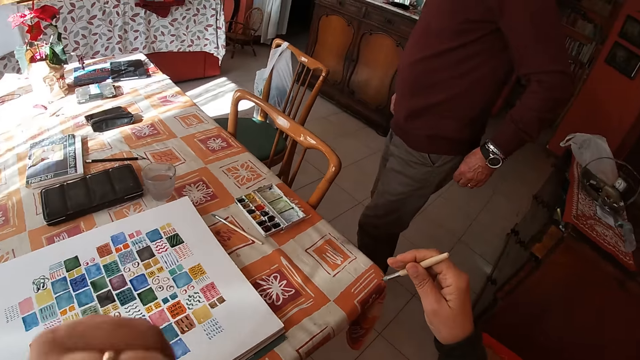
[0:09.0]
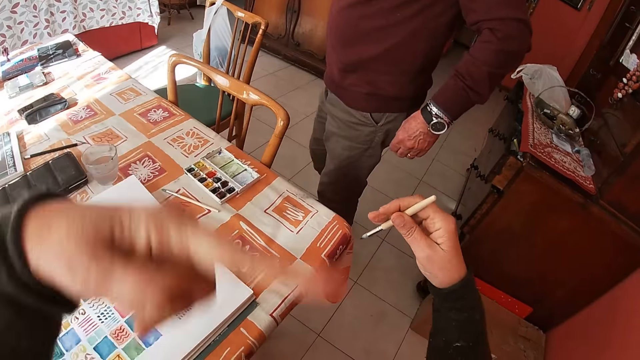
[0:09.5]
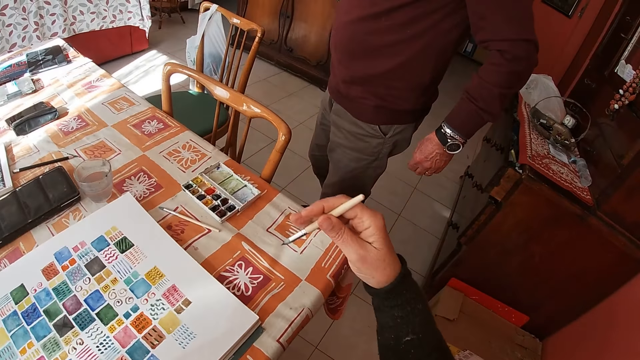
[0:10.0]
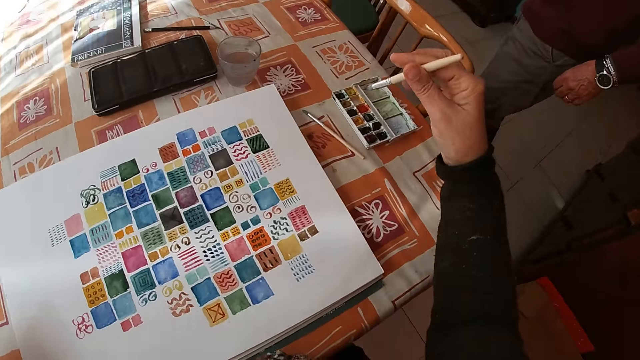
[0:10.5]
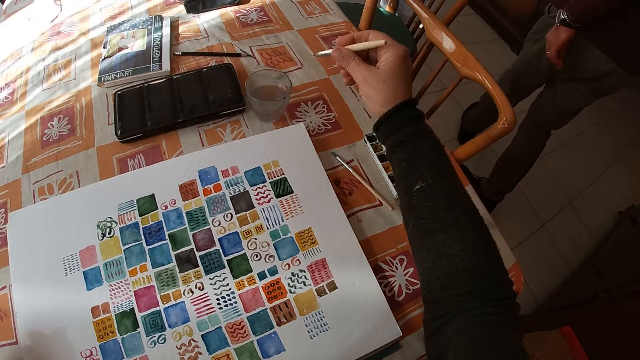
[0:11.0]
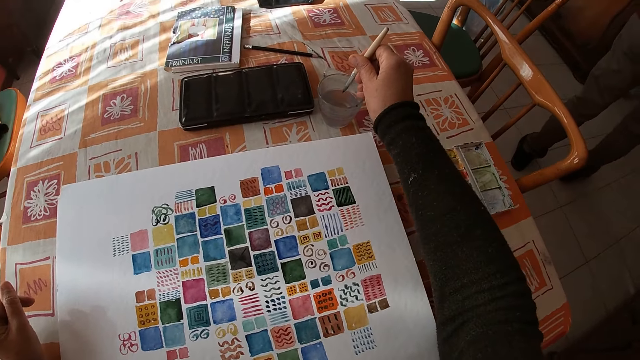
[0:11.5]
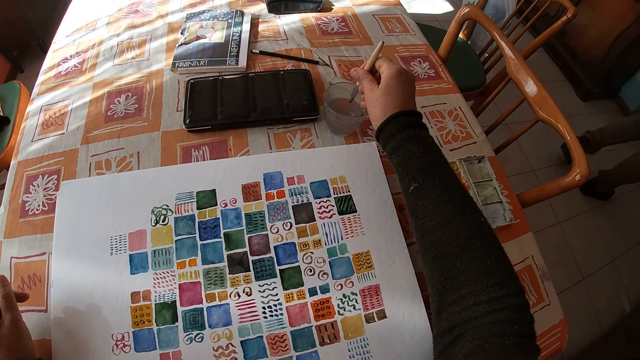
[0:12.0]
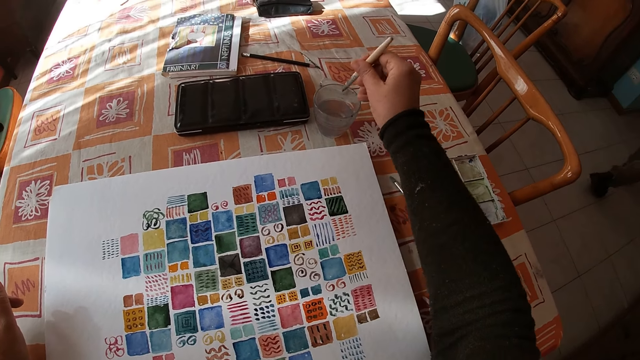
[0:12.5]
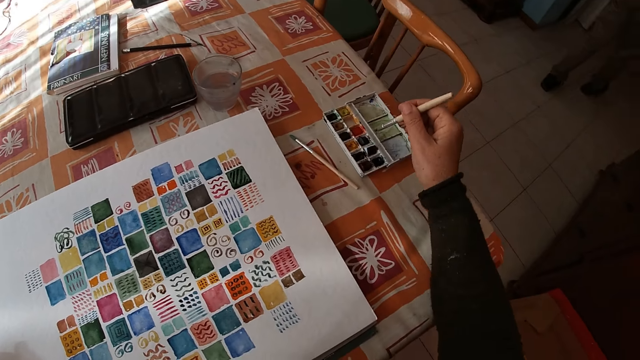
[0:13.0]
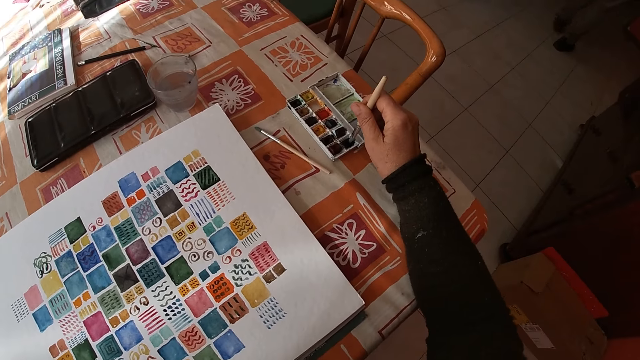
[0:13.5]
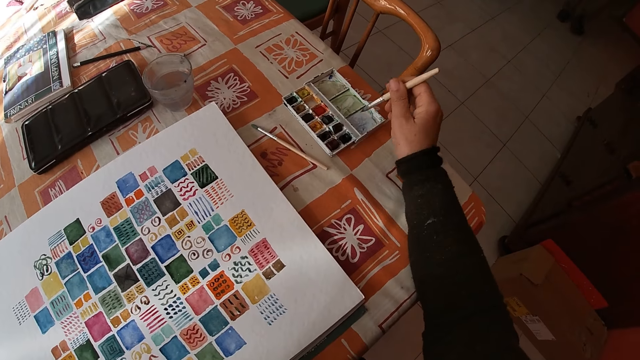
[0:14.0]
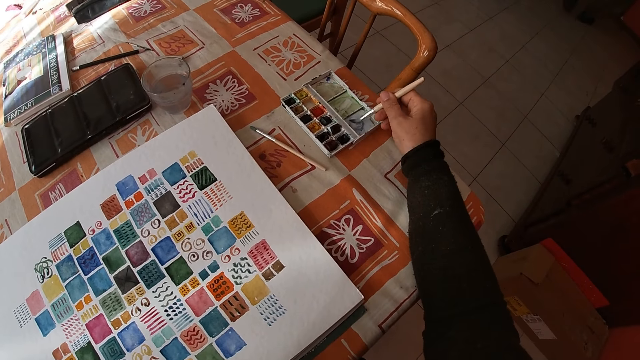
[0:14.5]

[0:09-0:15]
The camera wearer interacts with the man in the dining room. She dips the paint brush or paint pen into the cup of water on the dining table with her right hand. She dips the paint pen in the paint. She rubs the paint brush on a paint set on the dining table with her right hand. She rubs the paint brush on the side of the paint set on the dining table with her right hand.

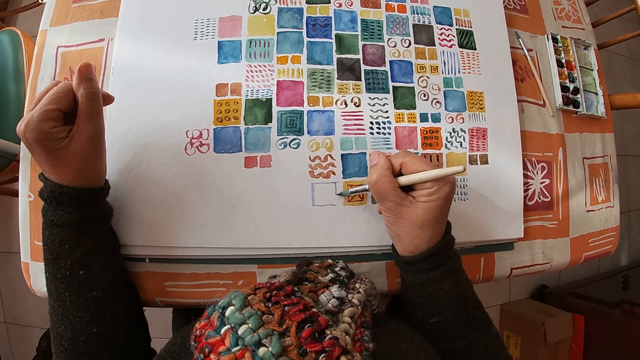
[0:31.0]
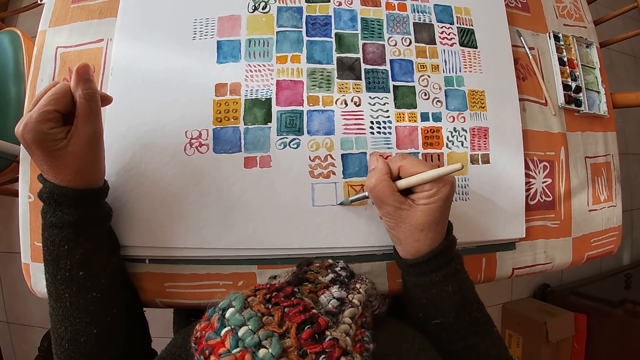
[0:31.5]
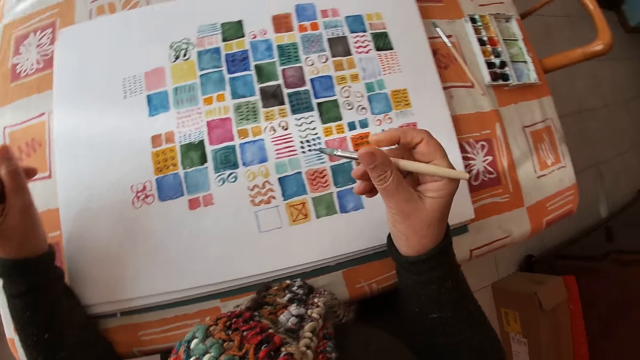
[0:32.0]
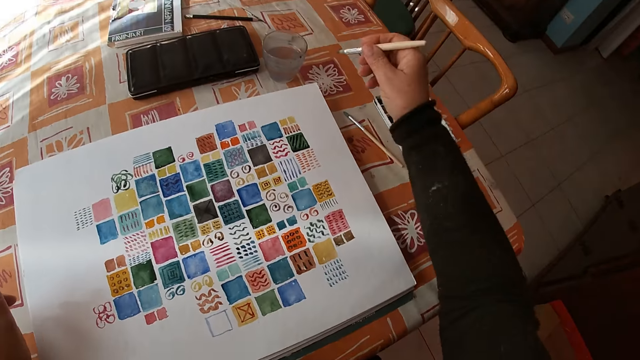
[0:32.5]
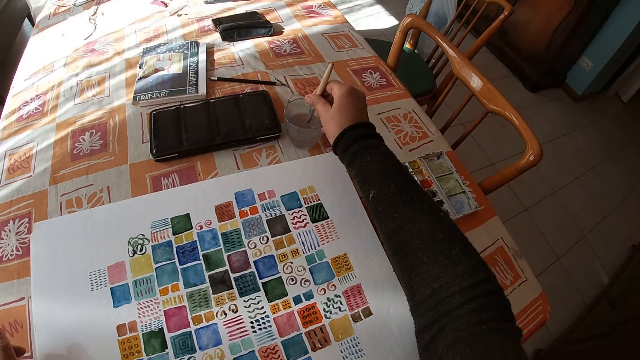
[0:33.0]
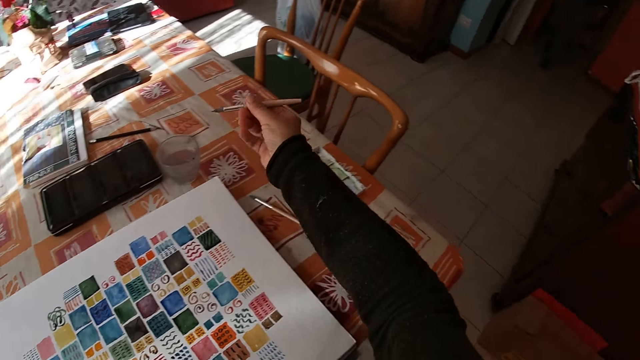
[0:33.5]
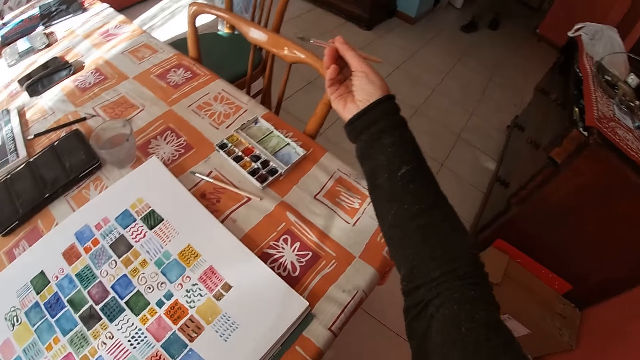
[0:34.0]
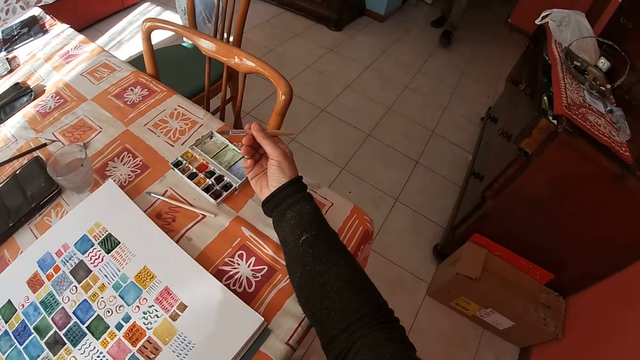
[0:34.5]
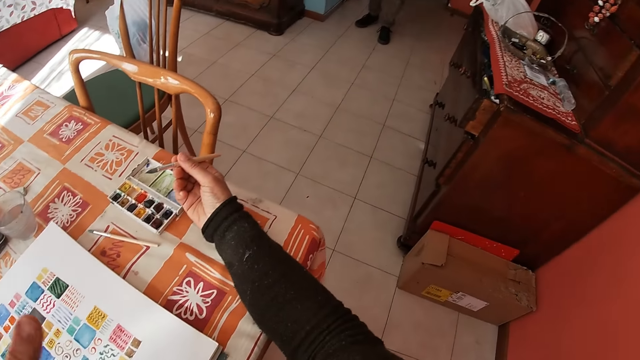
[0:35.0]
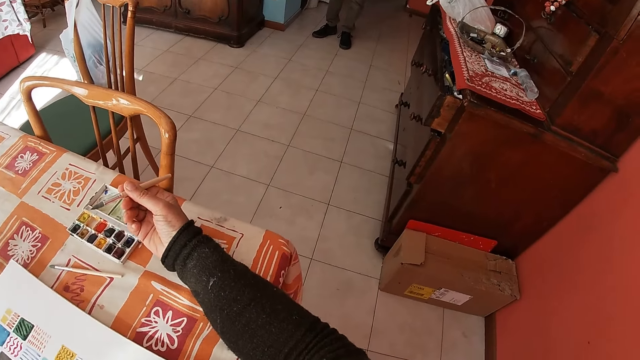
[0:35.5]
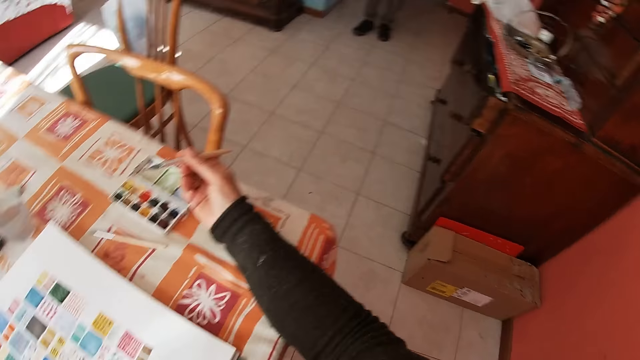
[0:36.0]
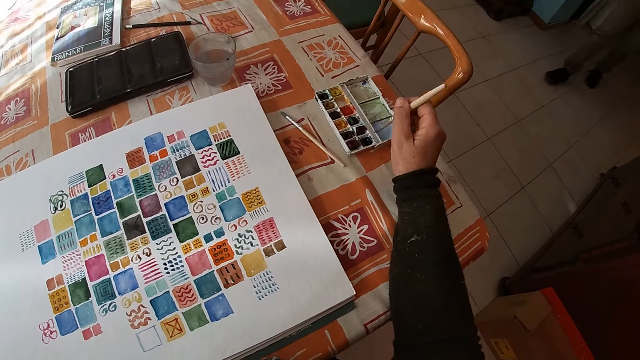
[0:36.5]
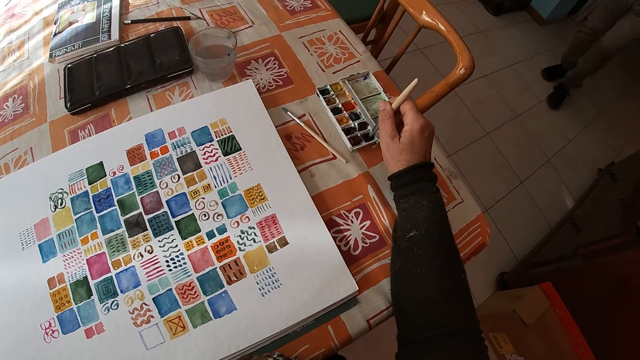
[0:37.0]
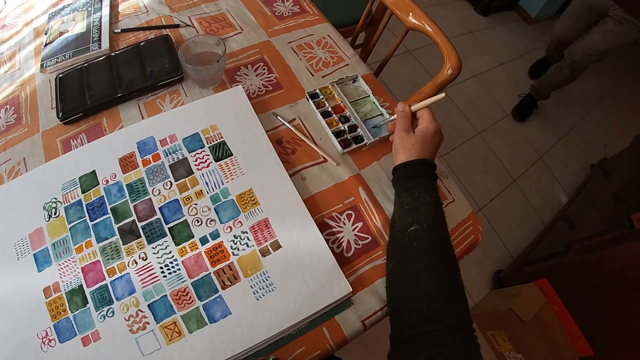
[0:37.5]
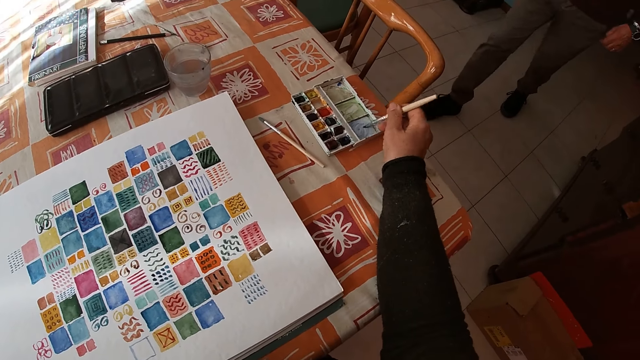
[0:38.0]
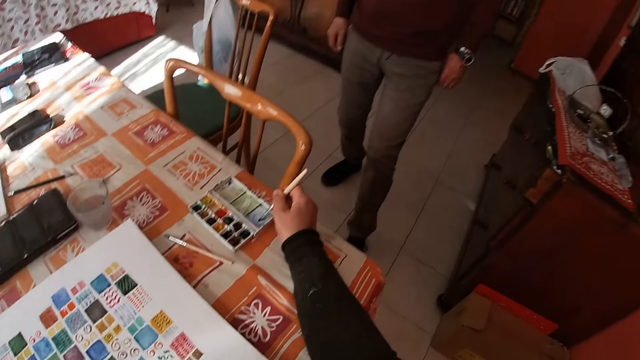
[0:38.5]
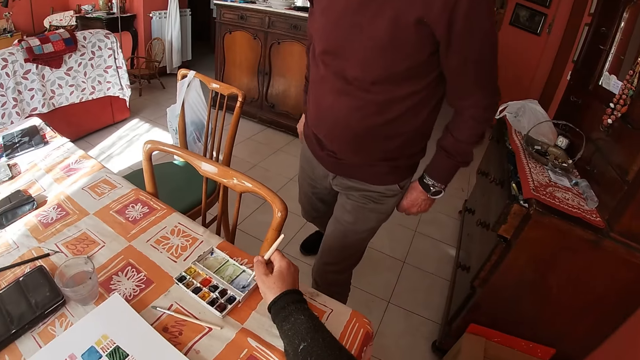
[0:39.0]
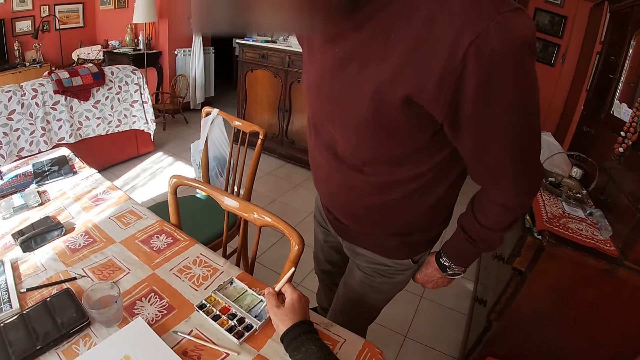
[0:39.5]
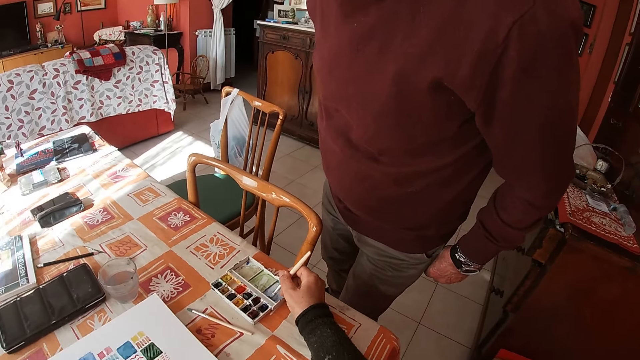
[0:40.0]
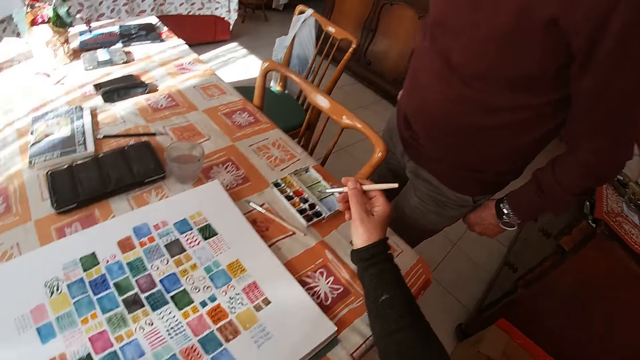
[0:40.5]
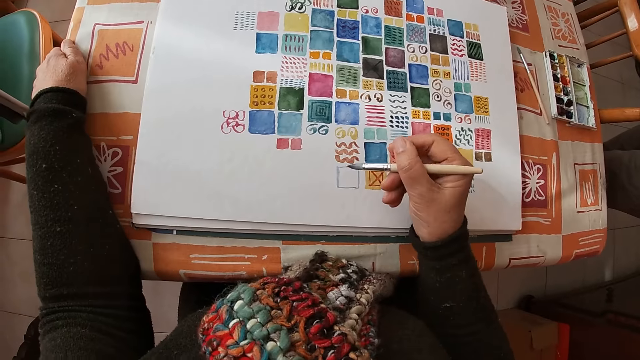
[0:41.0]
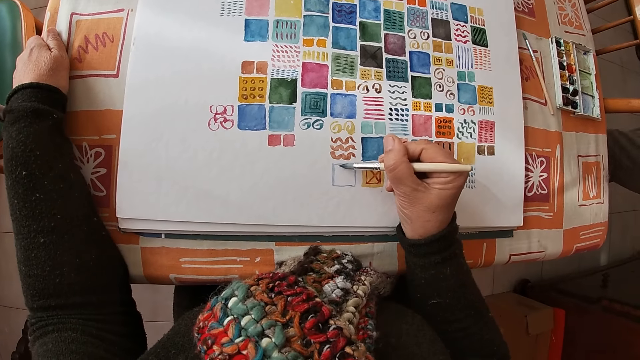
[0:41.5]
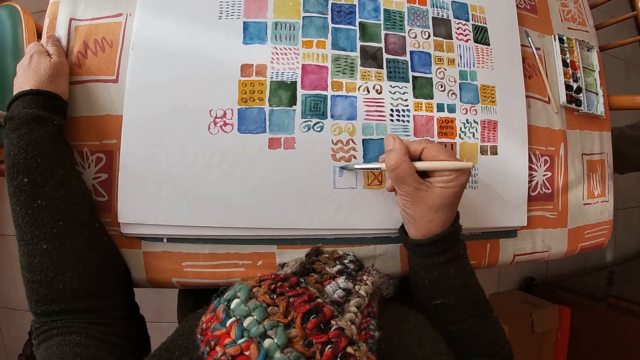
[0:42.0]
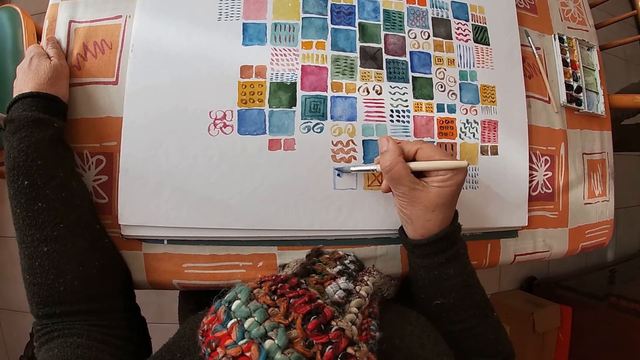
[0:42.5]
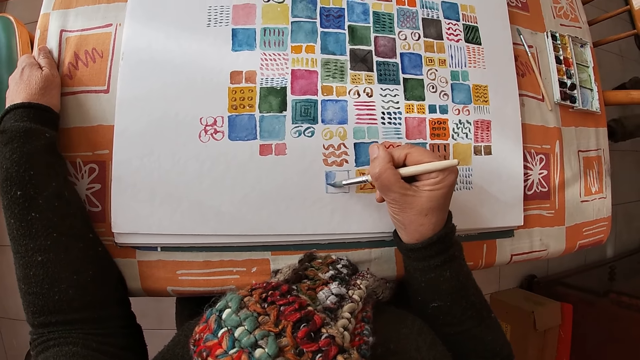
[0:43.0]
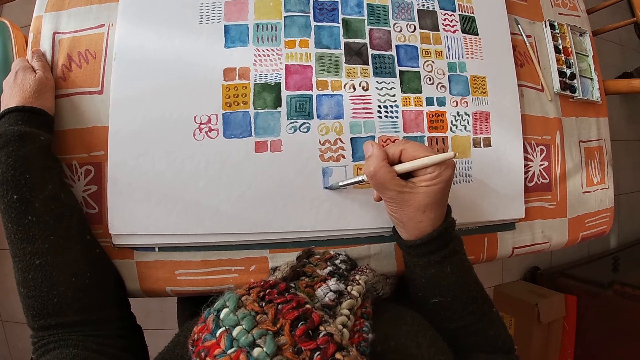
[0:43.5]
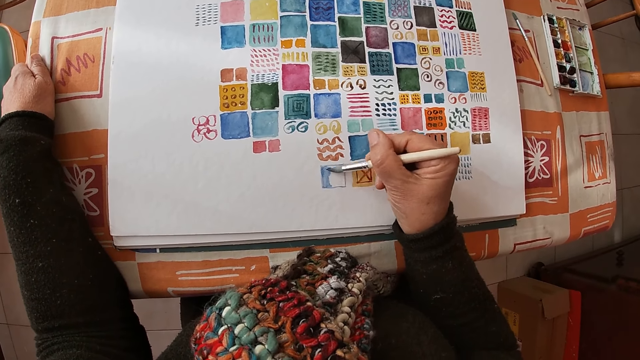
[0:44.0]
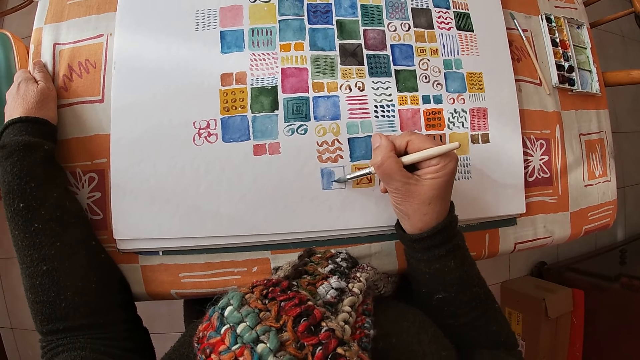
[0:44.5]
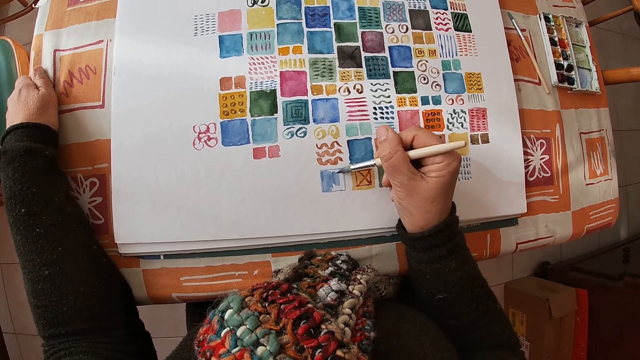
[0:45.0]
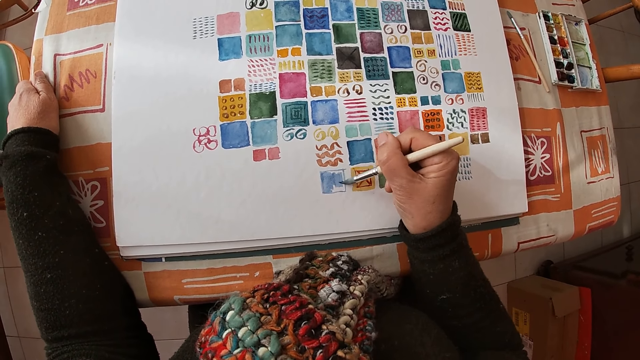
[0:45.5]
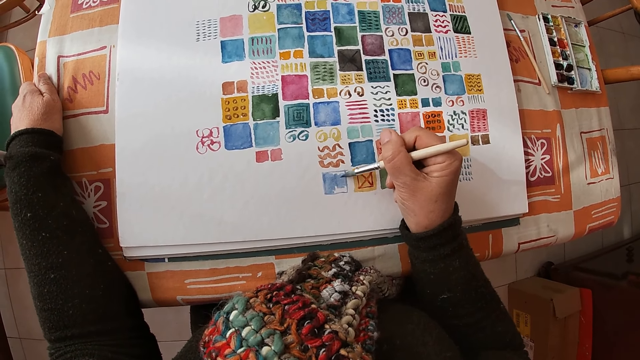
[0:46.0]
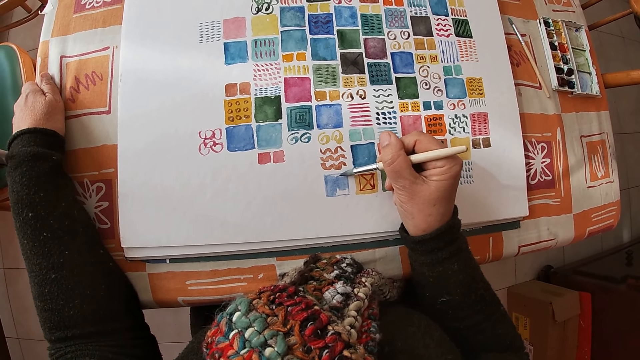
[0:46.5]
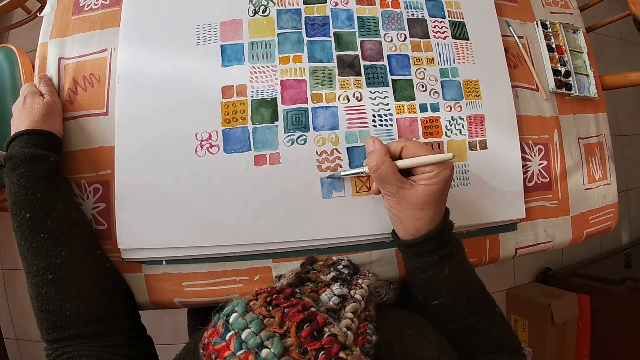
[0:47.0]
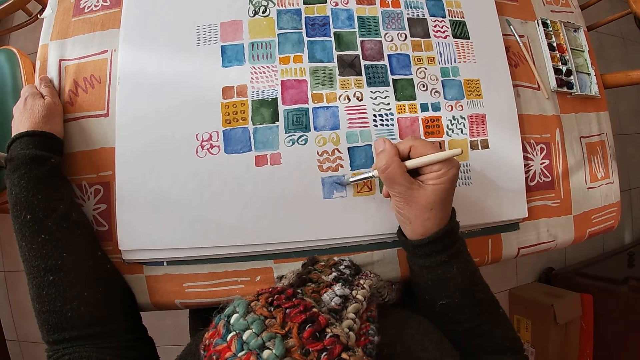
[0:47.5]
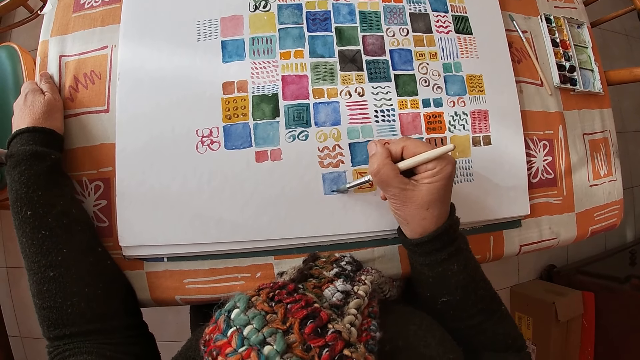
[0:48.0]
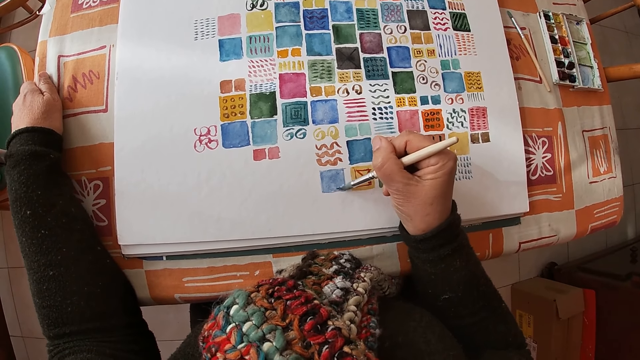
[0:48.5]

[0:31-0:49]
The camera wearer dips the paint brush or paint pen into the cup of water on the dining table with her right hand. She dips the paint pen in the paint. She rubs the paint brush on a paint set on the dining table with her right hand. She rubs the paint brush on the side of the paint set on the dining table with her right hand. A man stands by. The camera wearer paints on the canvas sheet on the dining table with her right hand.
